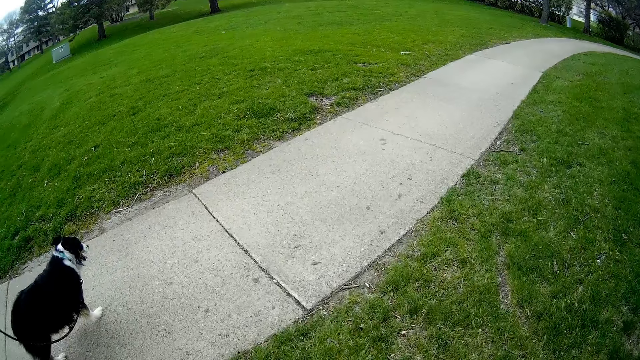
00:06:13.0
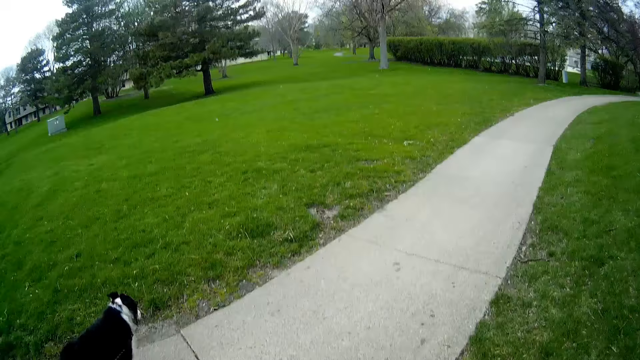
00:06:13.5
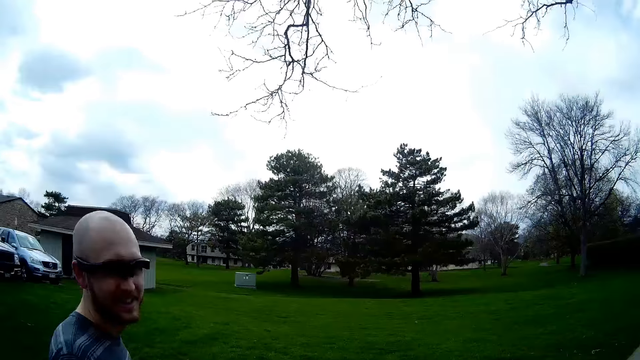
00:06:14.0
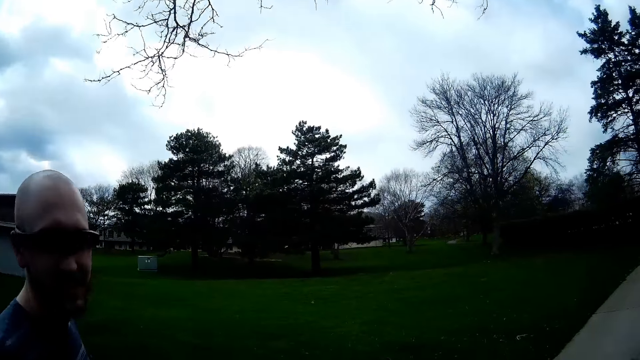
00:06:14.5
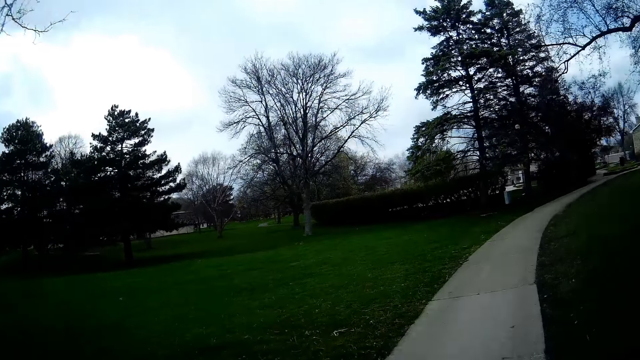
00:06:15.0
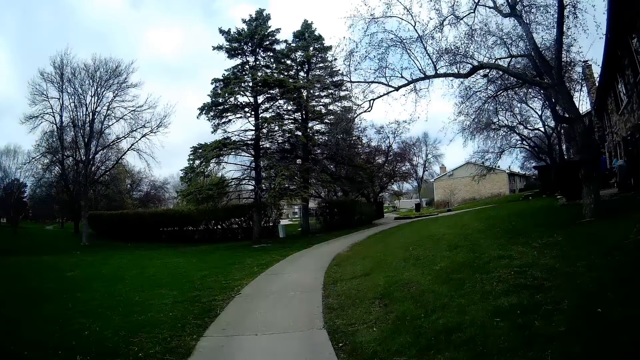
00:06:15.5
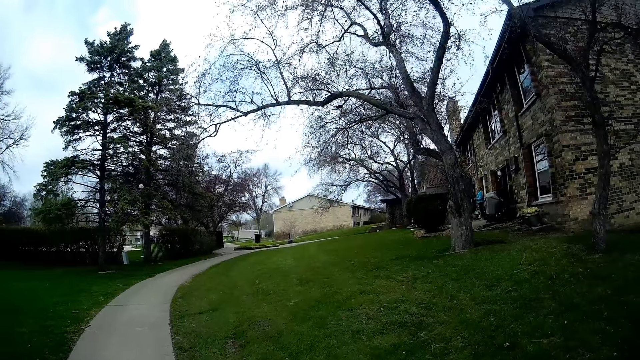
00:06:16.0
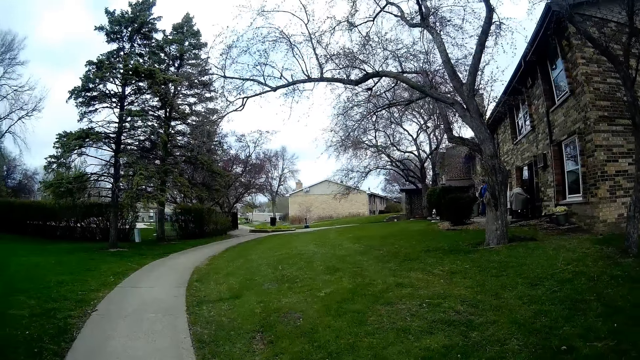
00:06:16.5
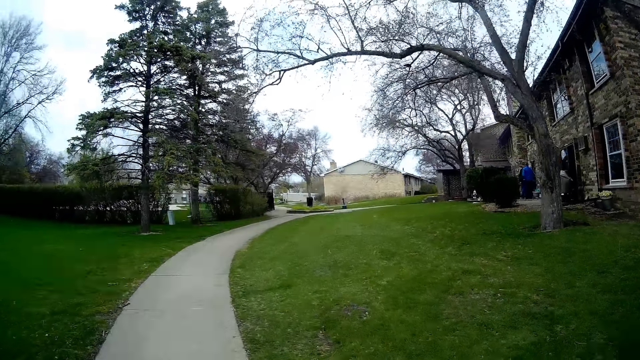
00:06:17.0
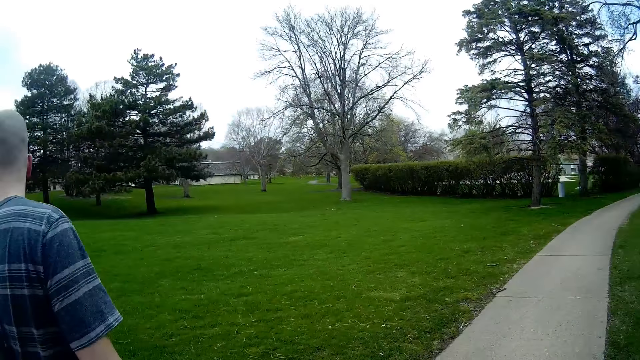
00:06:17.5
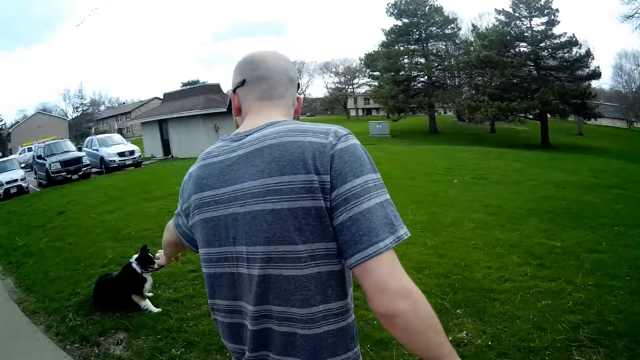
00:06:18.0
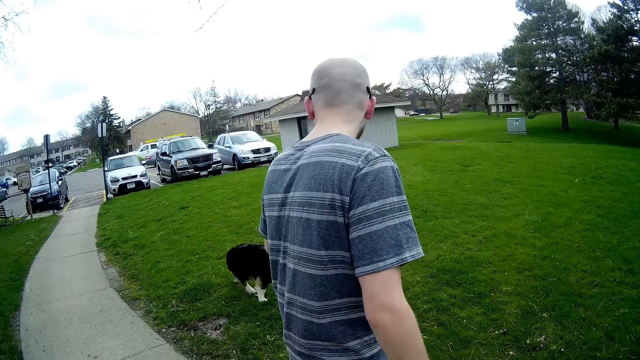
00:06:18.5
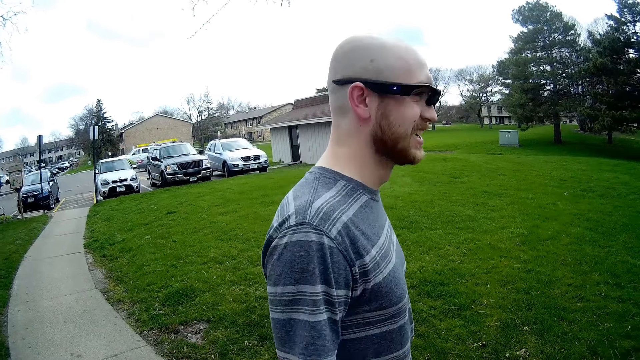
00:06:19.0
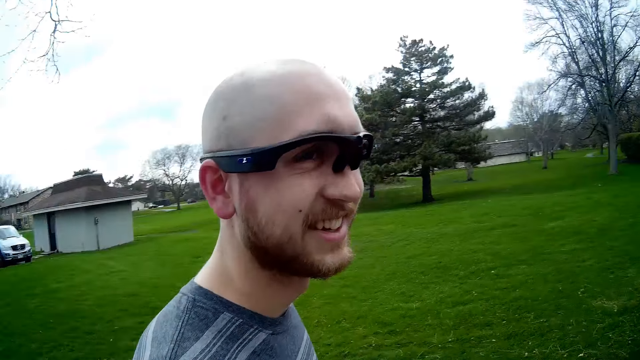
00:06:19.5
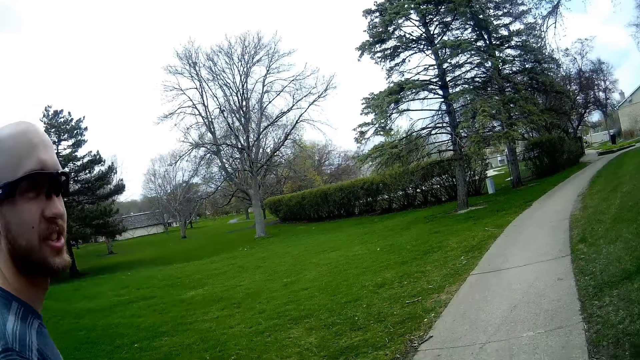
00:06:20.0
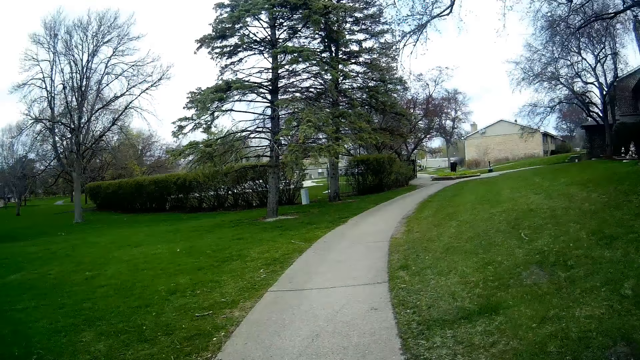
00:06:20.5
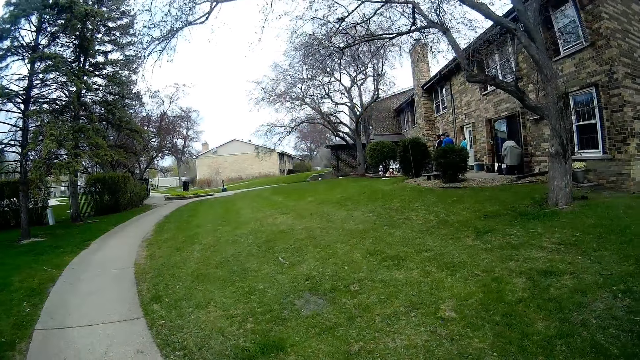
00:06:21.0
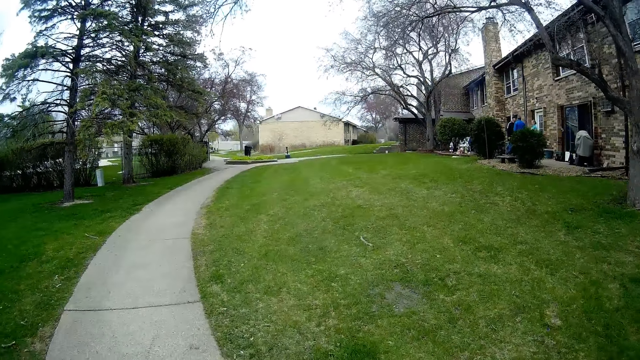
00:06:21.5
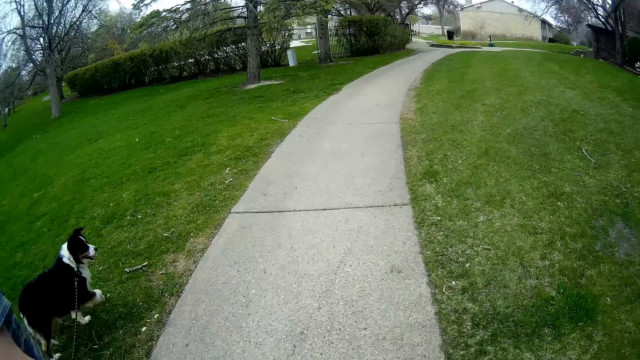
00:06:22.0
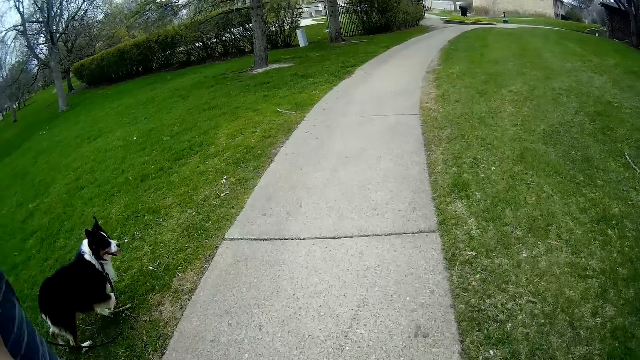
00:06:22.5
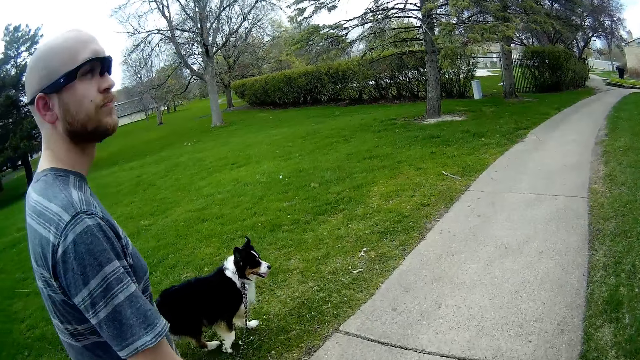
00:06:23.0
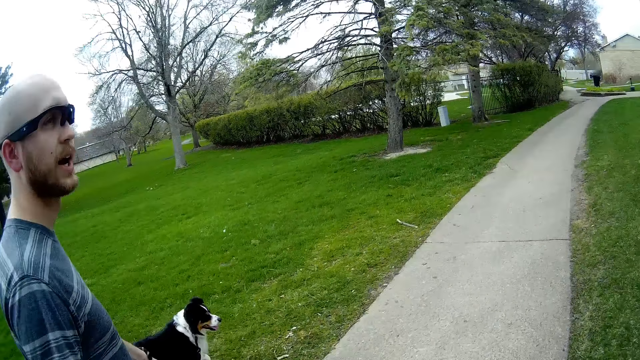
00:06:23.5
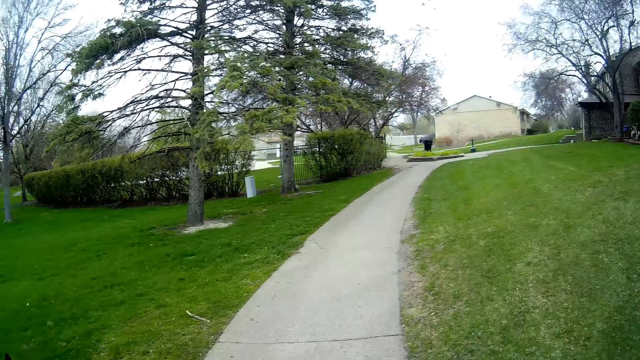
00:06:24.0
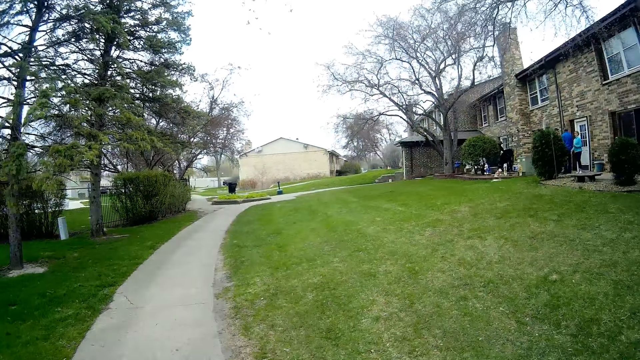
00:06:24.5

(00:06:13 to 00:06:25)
The camera wearer walks on a walkway alongside a man. They look around. The man walks around. The camera wearer walks around and talks with the man.

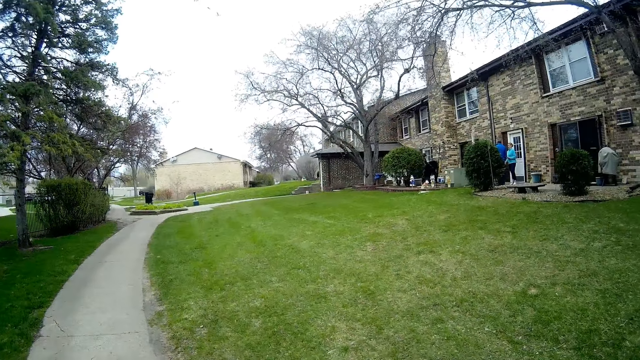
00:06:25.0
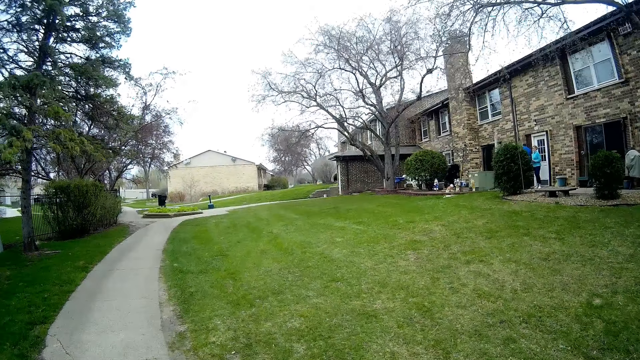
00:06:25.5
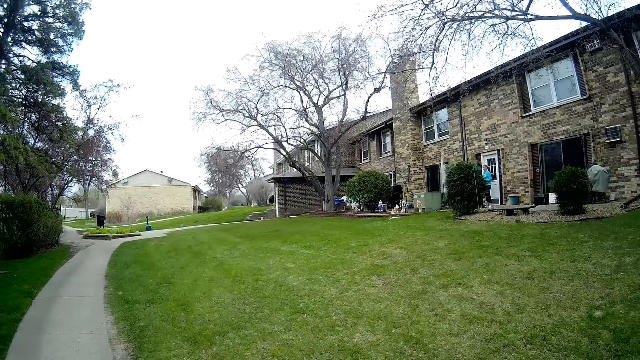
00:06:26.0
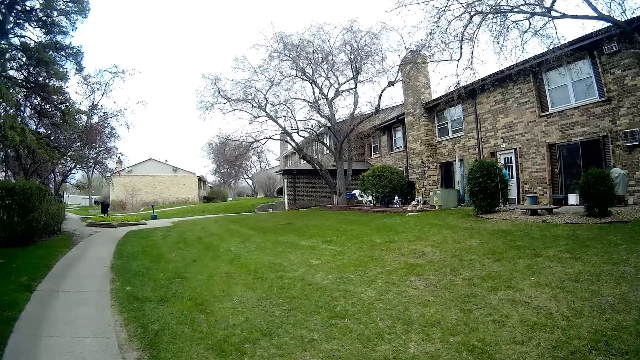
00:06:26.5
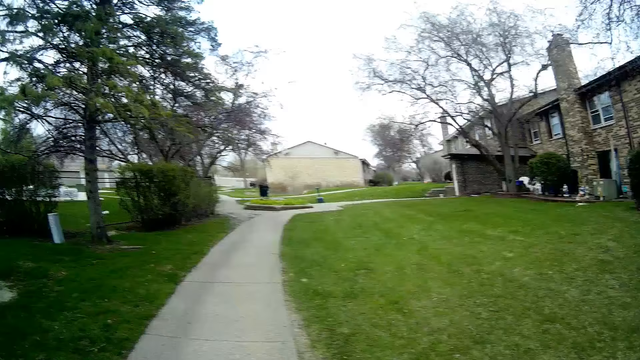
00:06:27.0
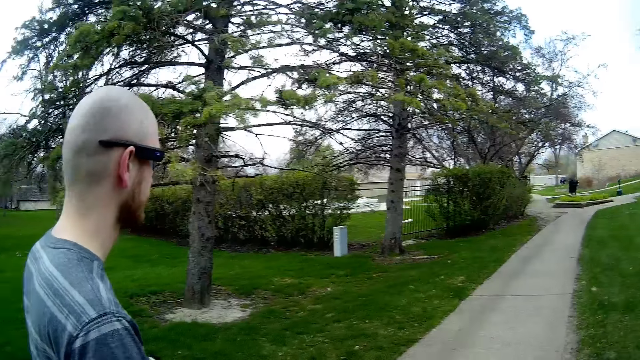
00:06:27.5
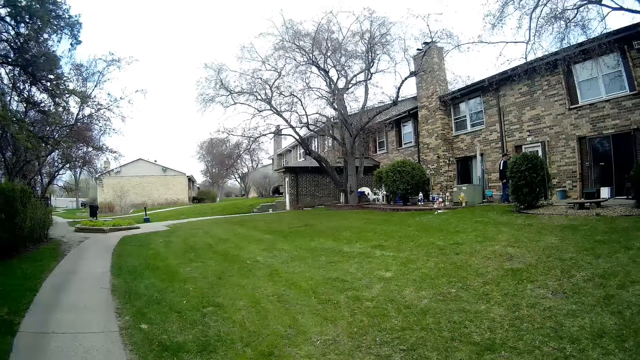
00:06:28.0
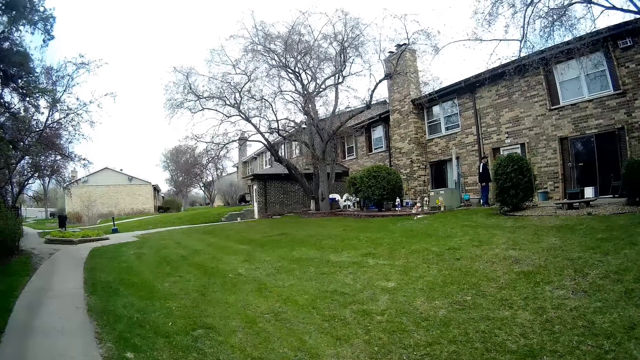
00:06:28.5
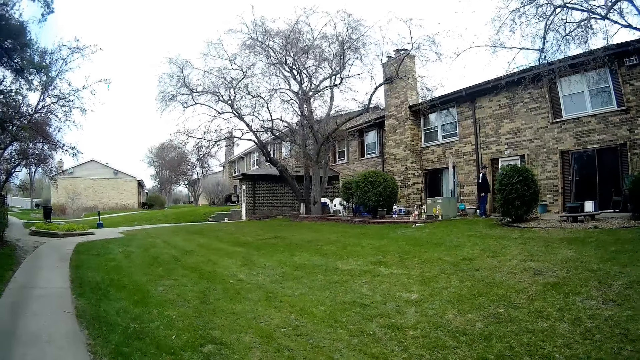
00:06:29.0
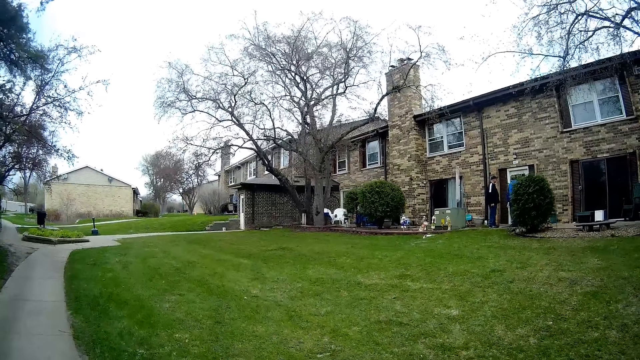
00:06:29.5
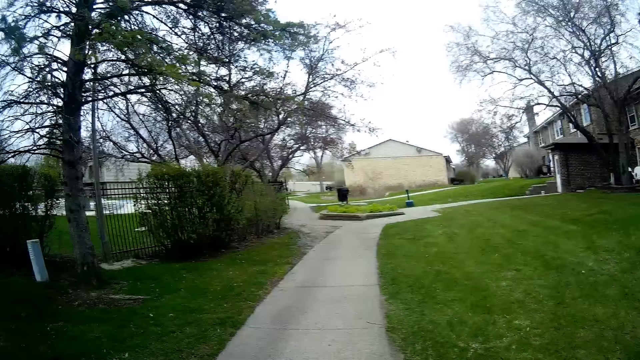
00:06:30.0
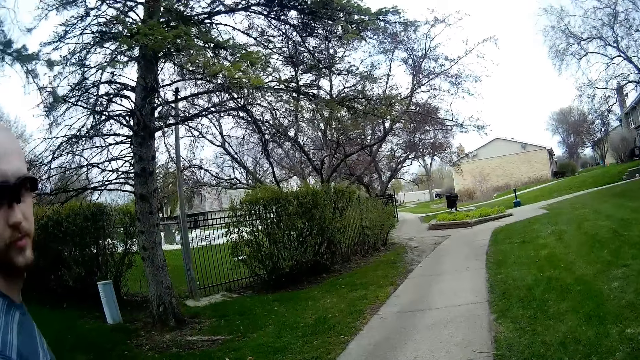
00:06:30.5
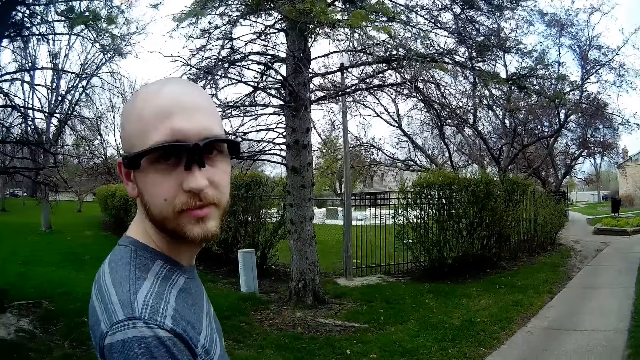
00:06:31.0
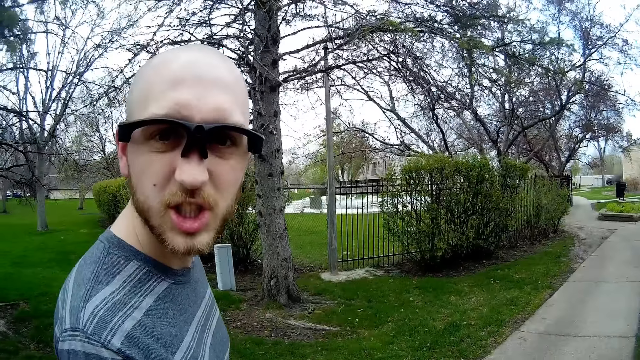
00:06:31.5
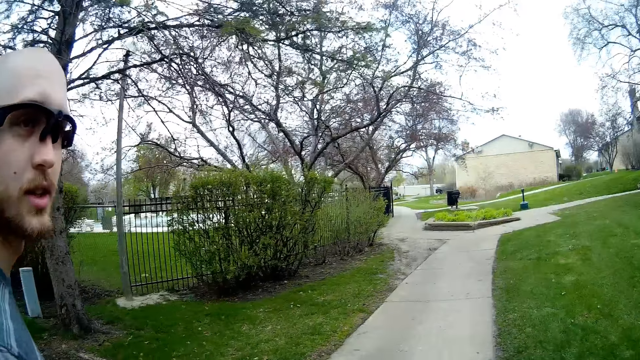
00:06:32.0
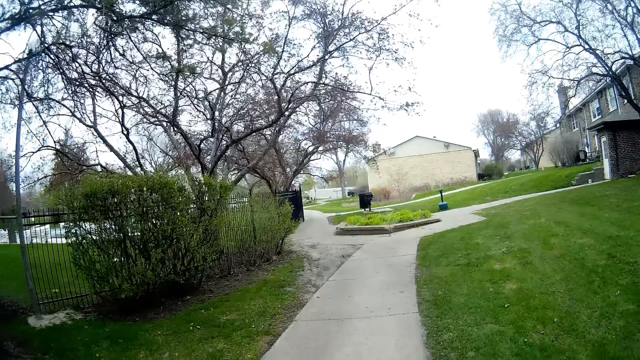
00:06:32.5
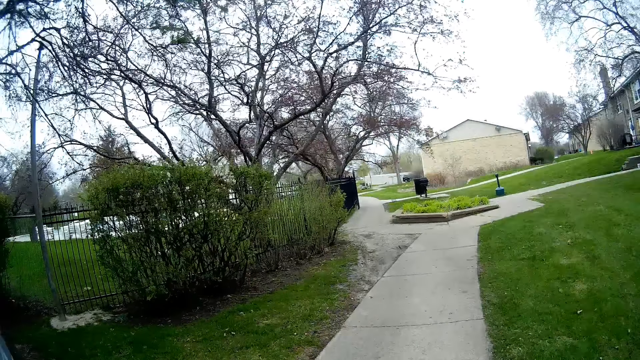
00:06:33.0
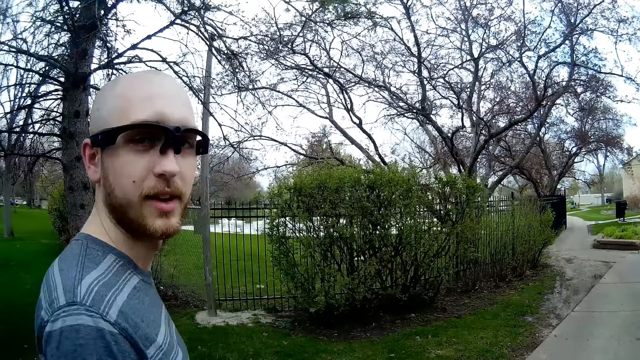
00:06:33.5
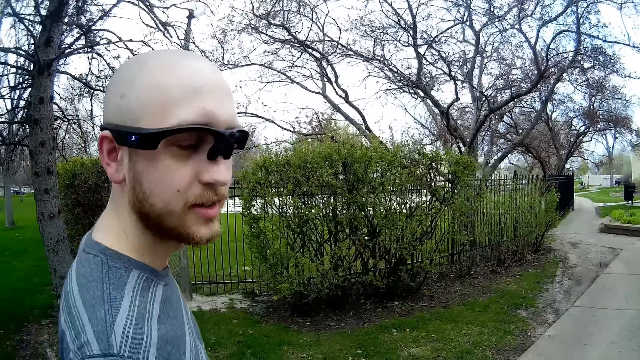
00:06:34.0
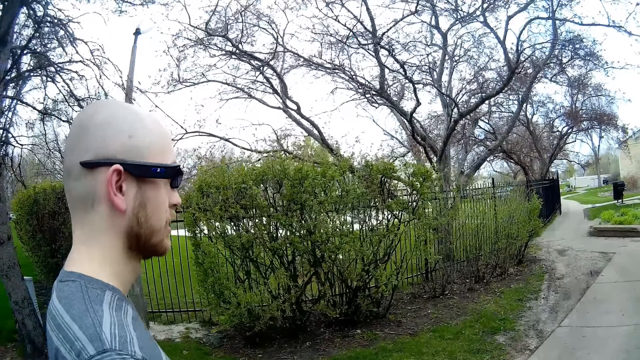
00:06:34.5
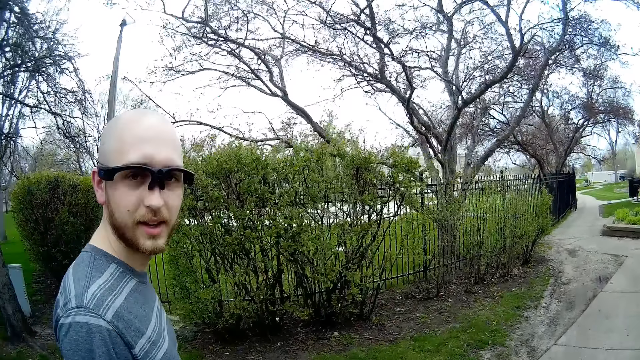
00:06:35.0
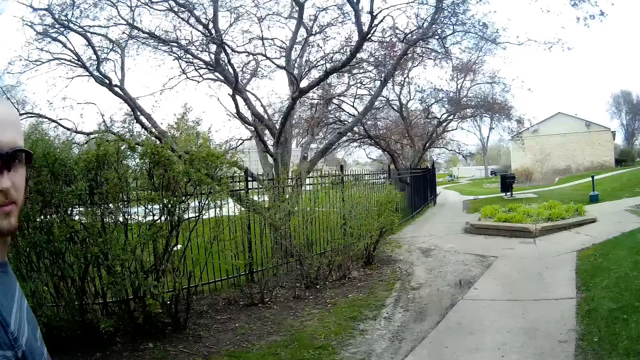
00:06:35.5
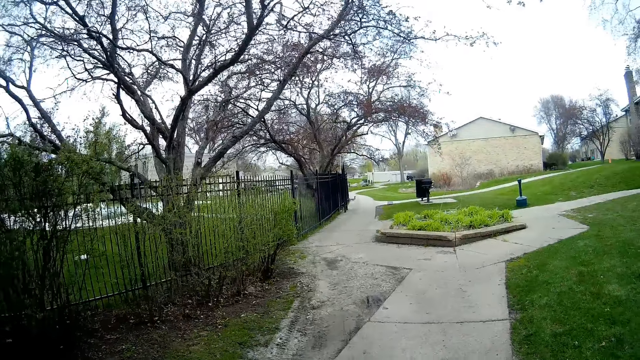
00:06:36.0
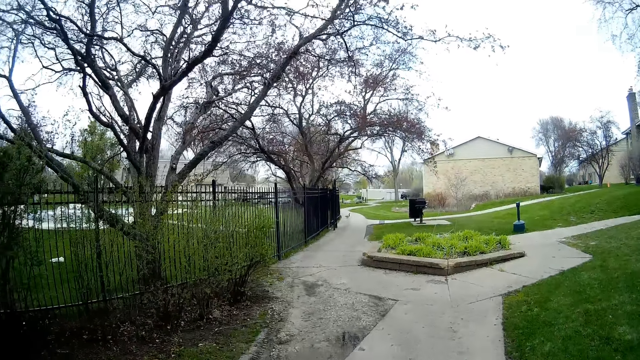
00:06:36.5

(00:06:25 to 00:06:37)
The camera wearer looks around. They talk with a man.
